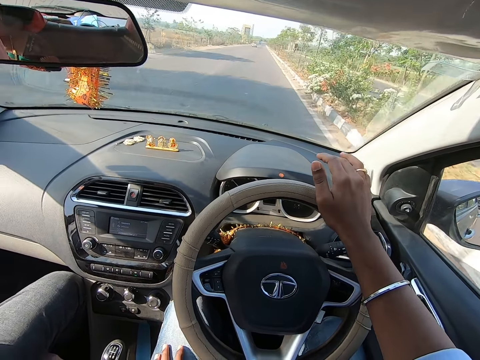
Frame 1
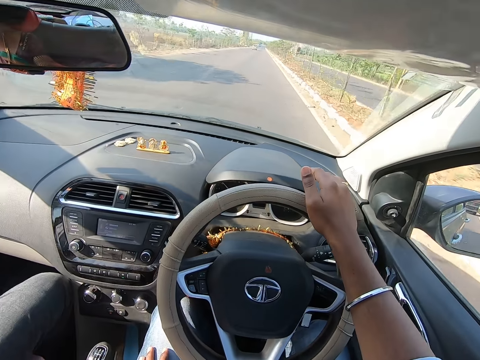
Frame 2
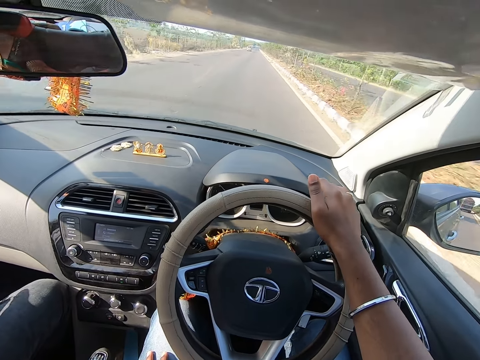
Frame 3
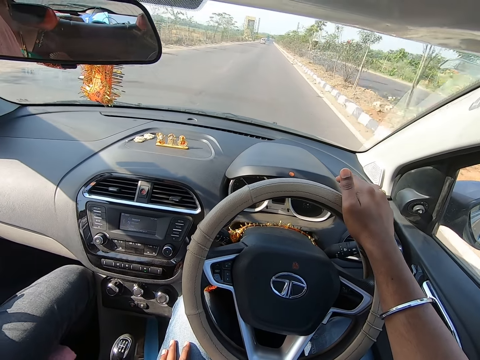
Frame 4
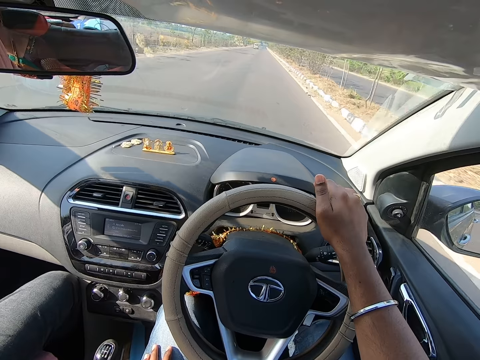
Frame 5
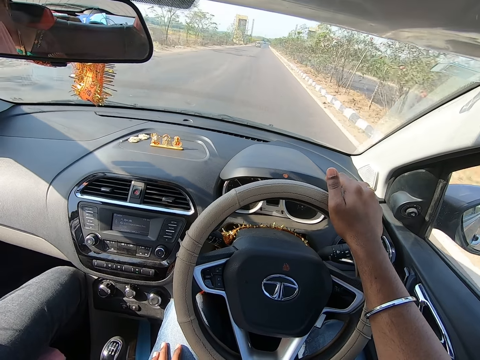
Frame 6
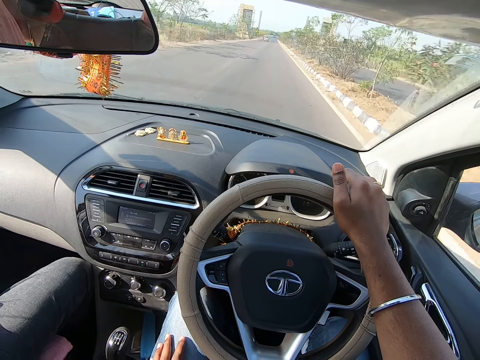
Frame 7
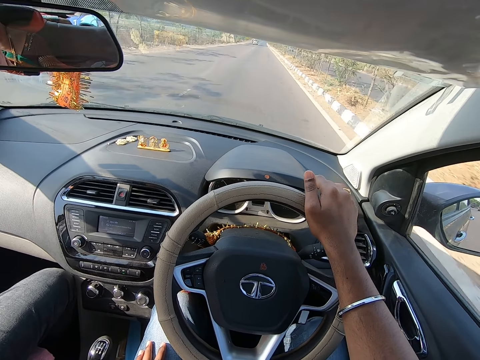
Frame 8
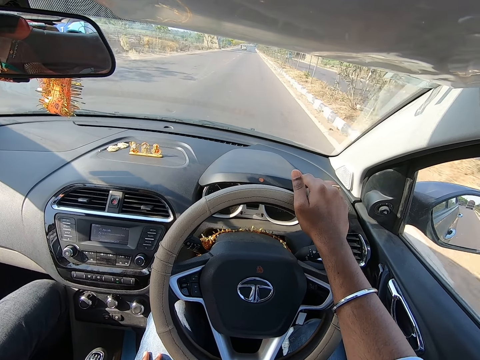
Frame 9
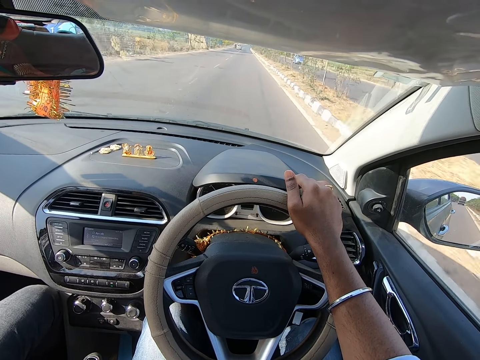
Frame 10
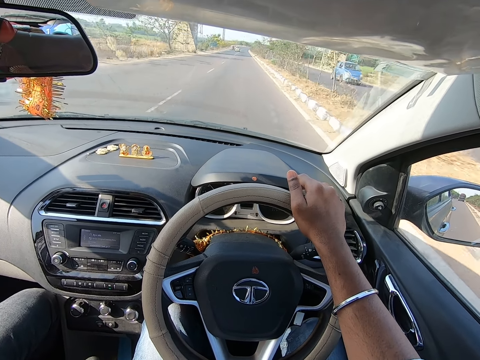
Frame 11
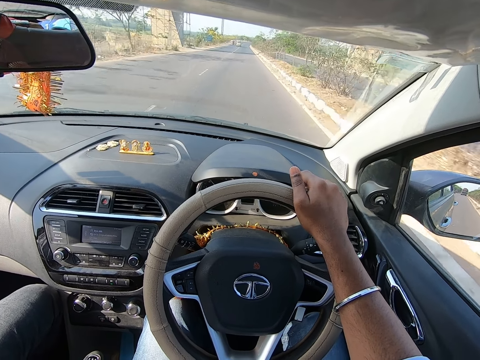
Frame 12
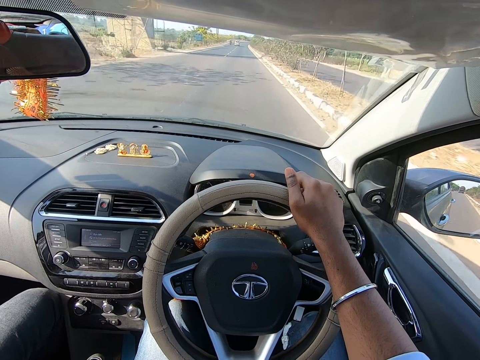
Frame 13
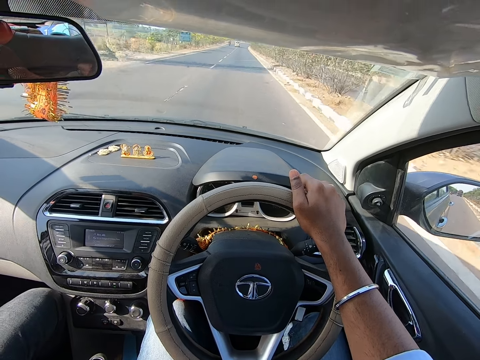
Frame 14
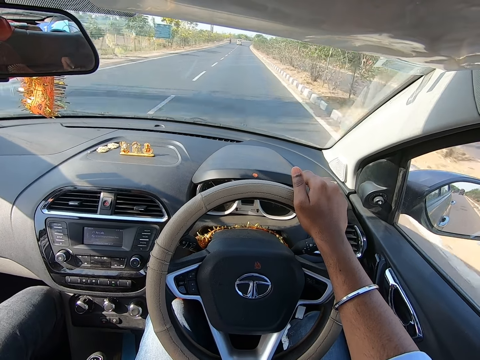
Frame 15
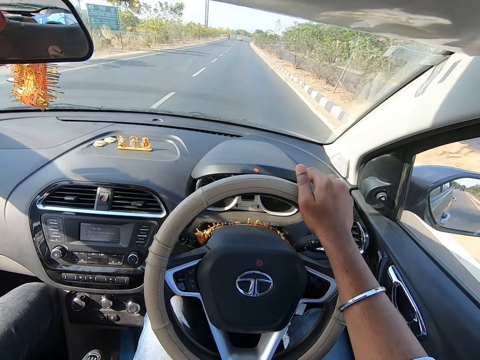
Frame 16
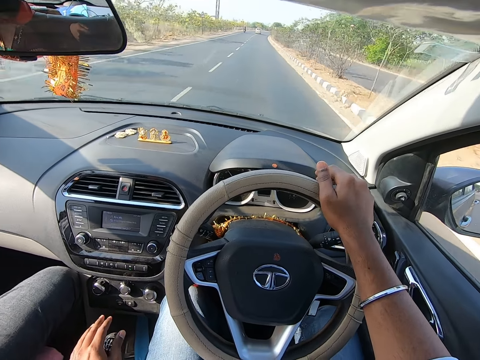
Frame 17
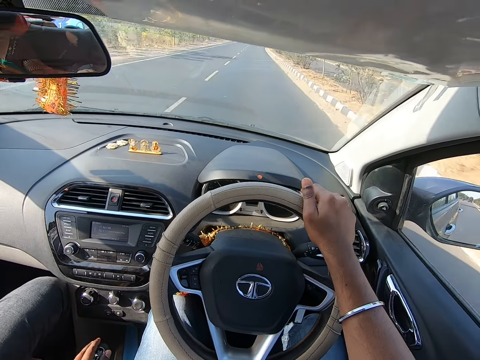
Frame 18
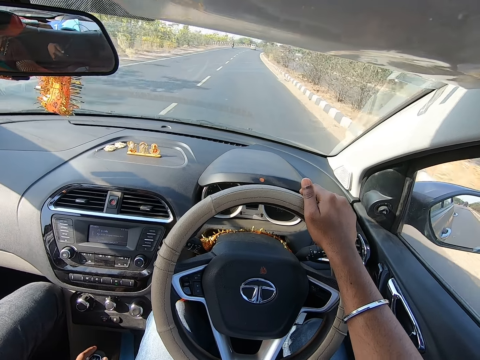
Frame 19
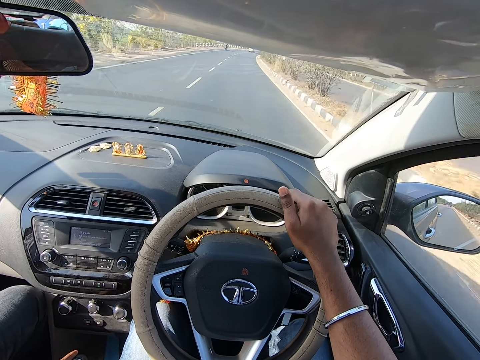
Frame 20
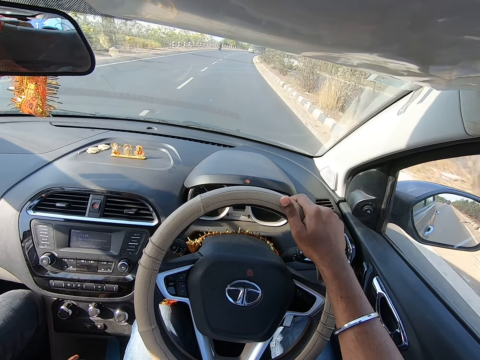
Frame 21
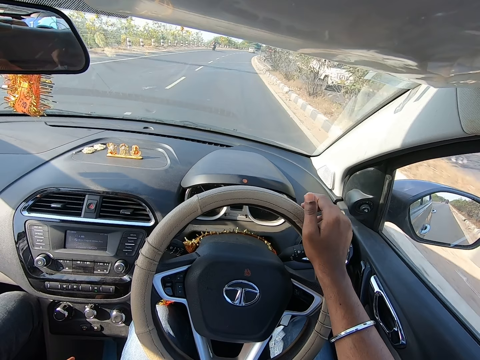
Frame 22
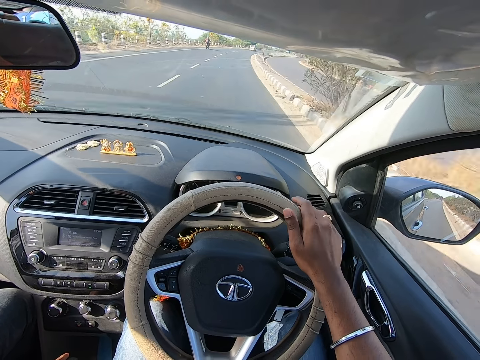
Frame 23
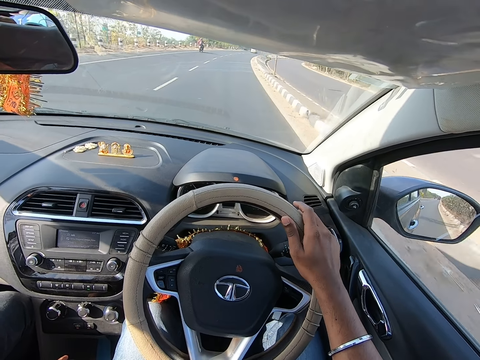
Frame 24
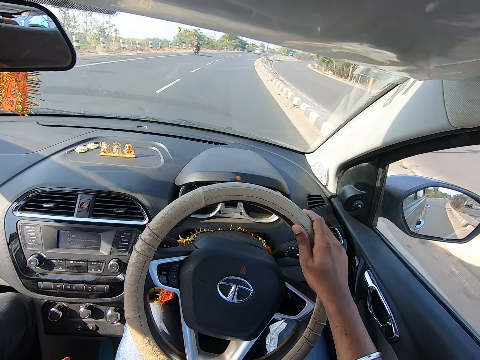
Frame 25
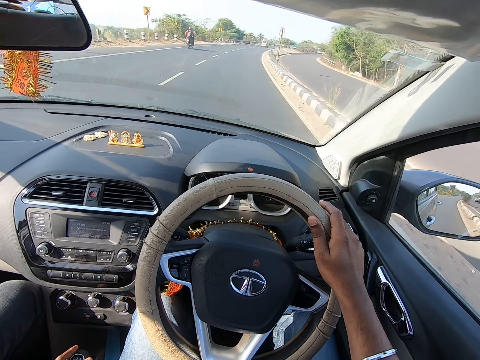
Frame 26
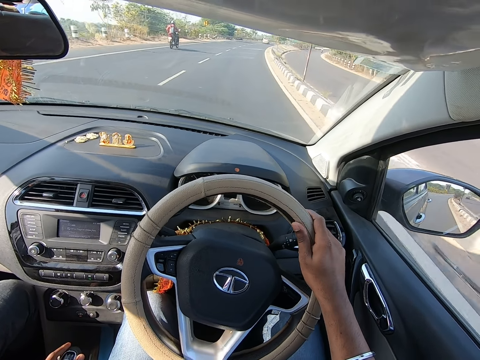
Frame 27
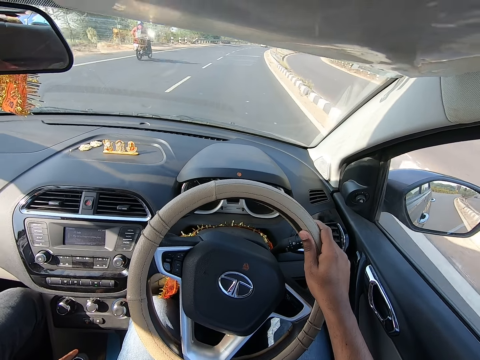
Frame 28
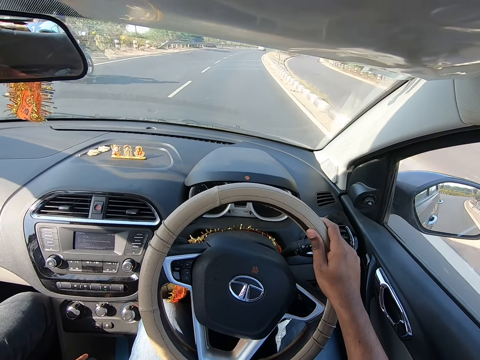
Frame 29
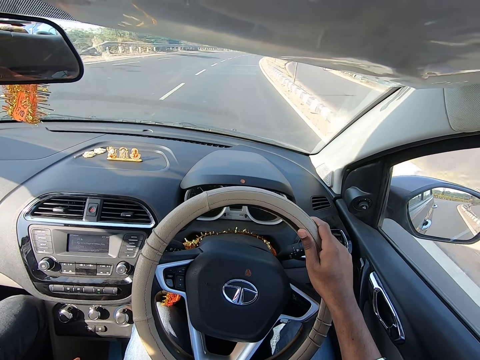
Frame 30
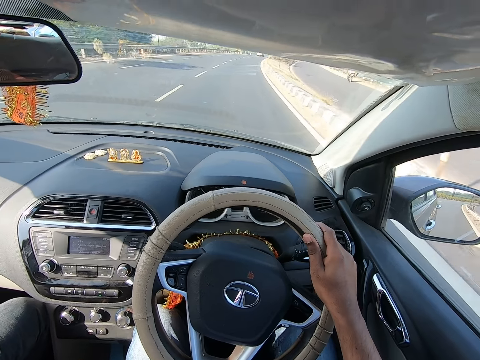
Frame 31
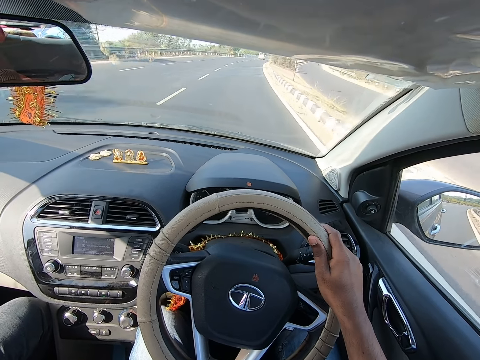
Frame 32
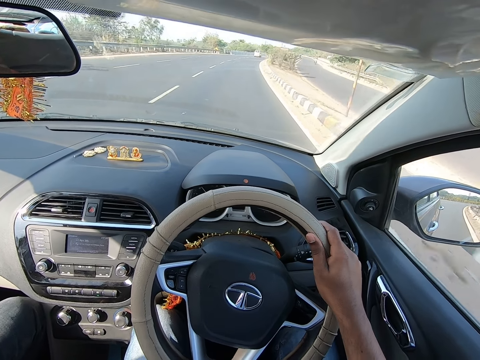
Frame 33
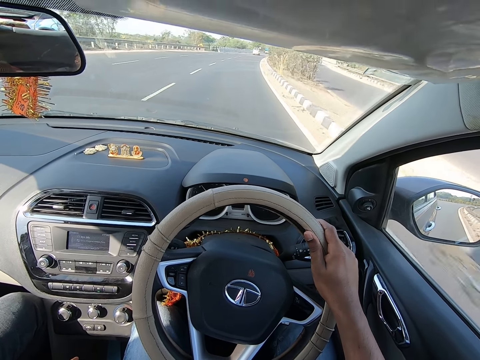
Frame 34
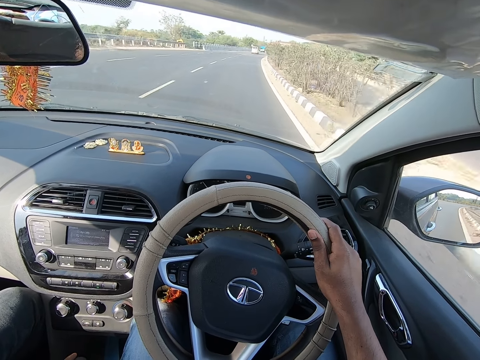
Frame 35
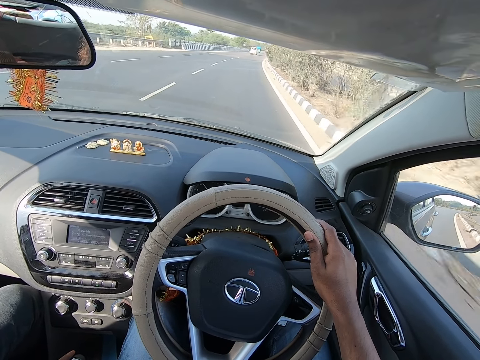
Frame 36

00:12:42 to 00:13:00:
The camera wearer drives past a motorcycle.

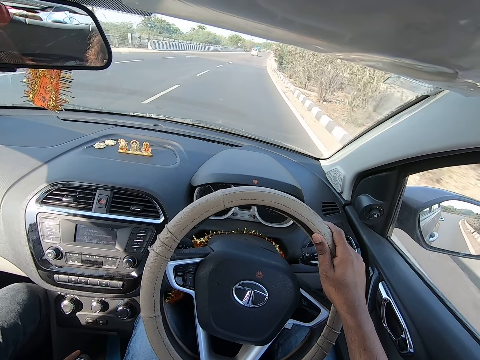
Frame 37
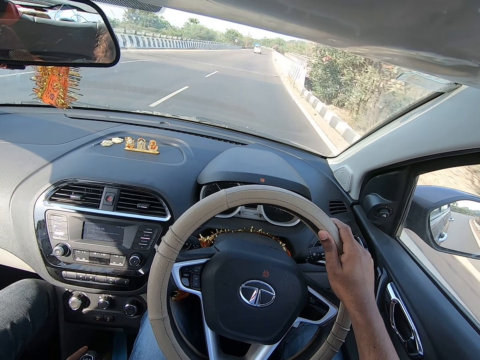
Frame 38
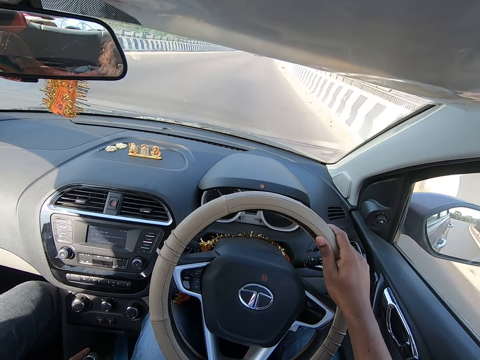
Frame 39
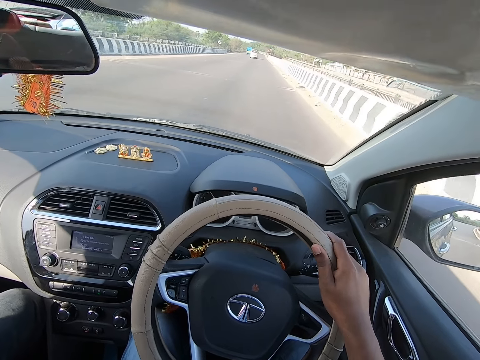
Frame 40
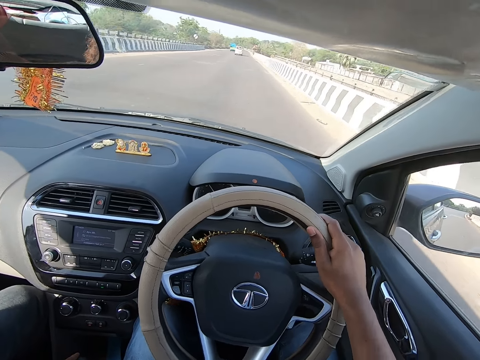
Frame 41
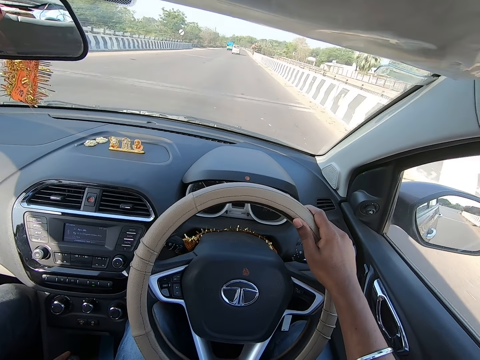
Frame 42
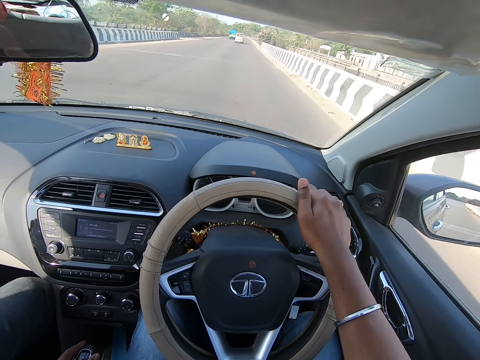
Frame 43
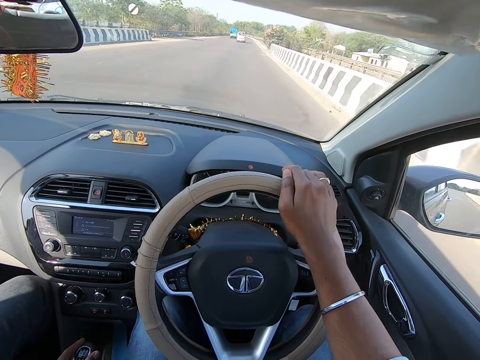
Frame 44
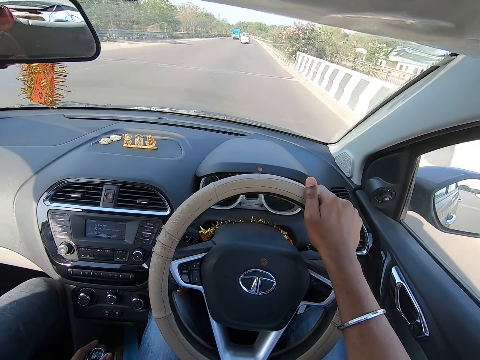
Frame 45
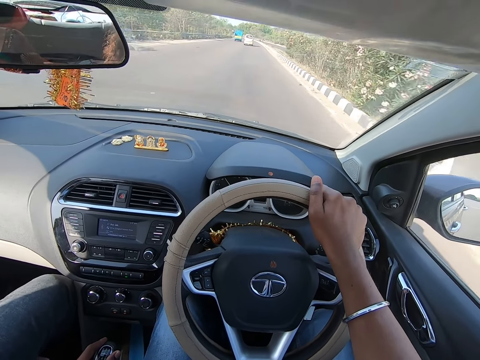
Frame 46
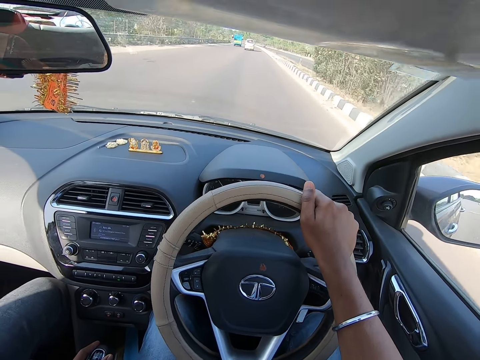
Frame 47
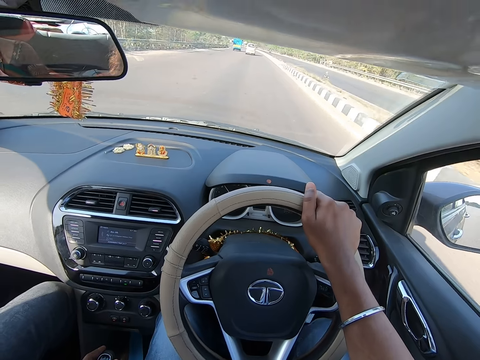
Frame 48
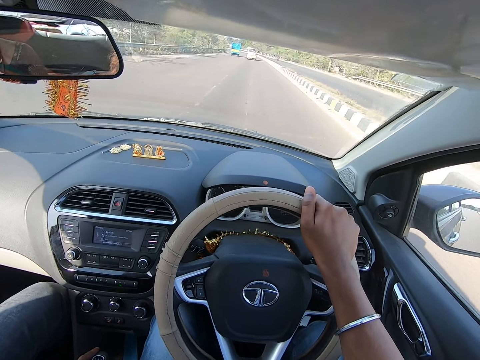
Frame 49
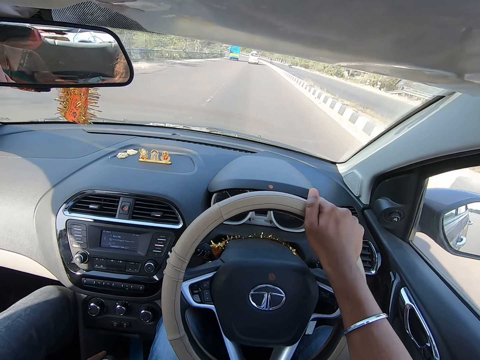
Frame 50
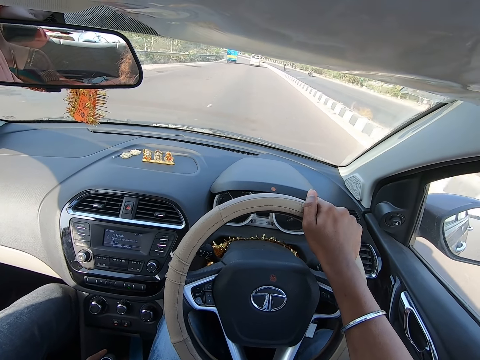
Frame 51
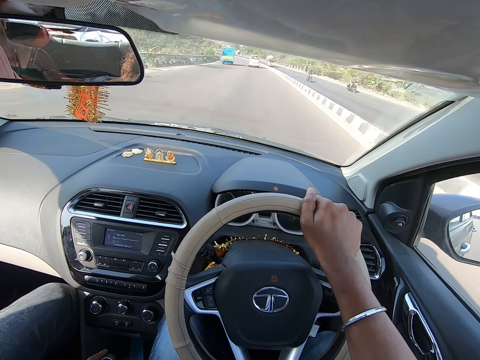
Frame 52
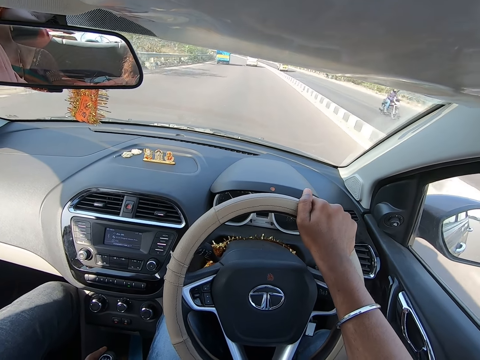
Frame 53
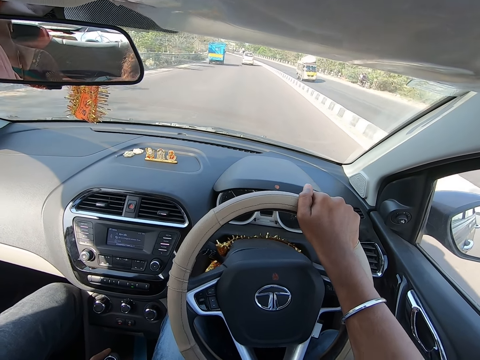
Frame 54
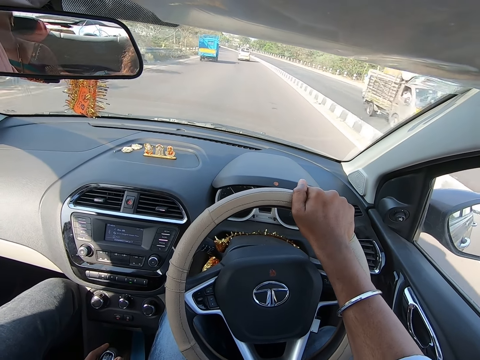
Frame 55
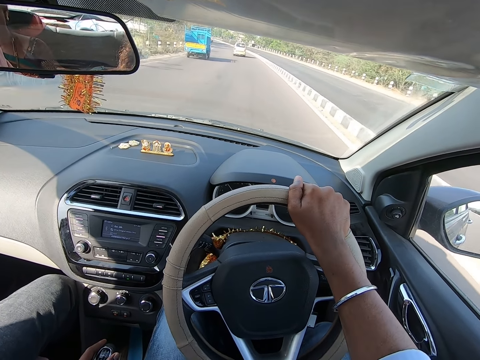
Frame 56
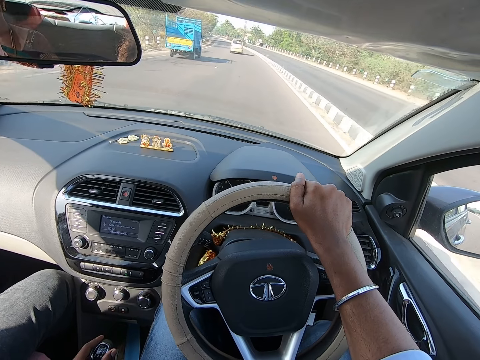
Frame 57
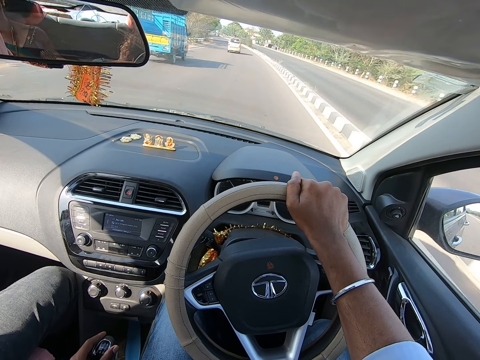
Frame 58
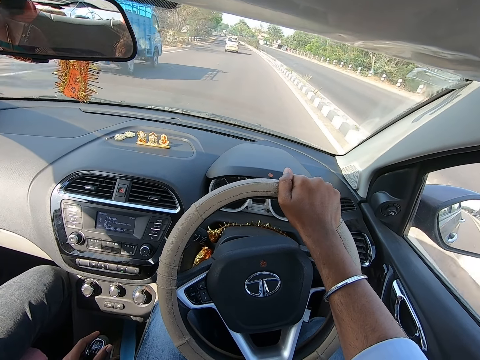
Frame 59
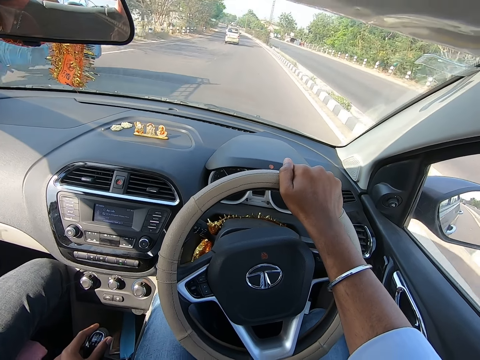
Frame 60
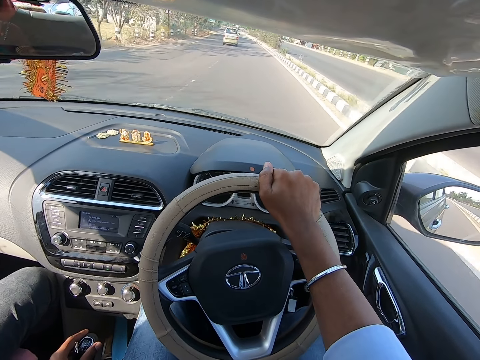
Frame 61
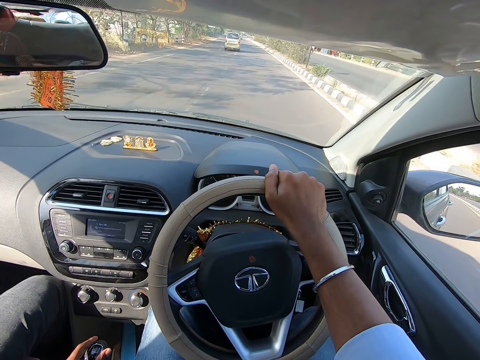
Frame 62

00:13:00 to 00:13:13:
The camera wearer drives past some motorcycles. They drive past a yellow truck. They drive past a blue truck.
